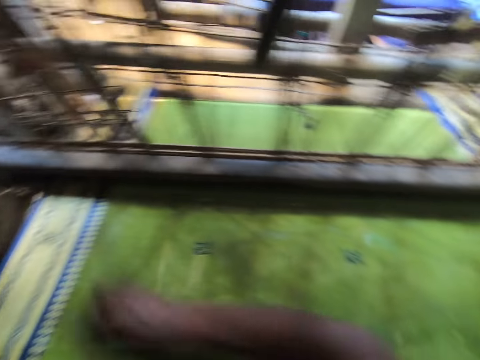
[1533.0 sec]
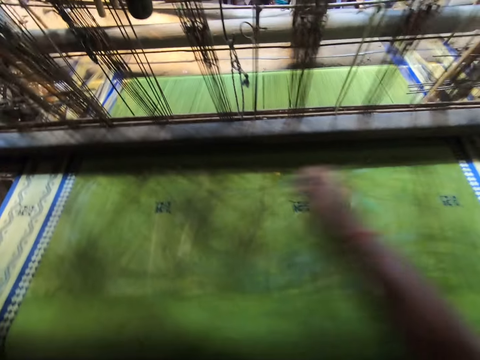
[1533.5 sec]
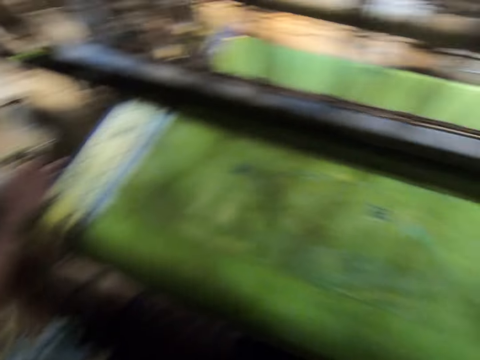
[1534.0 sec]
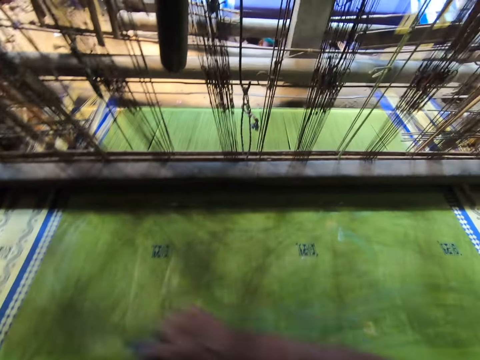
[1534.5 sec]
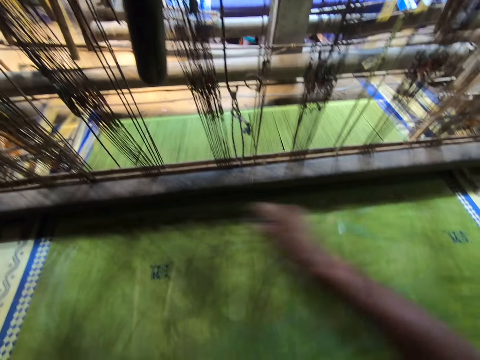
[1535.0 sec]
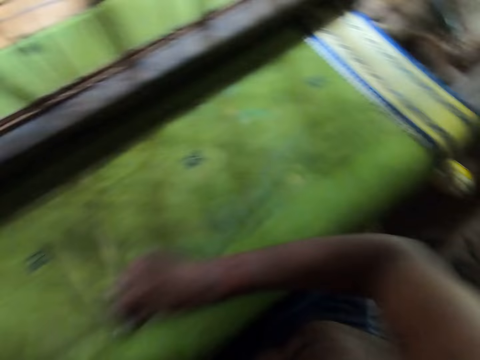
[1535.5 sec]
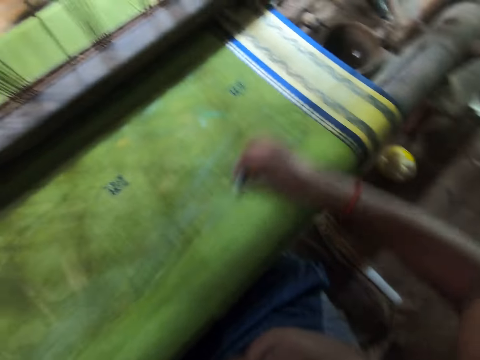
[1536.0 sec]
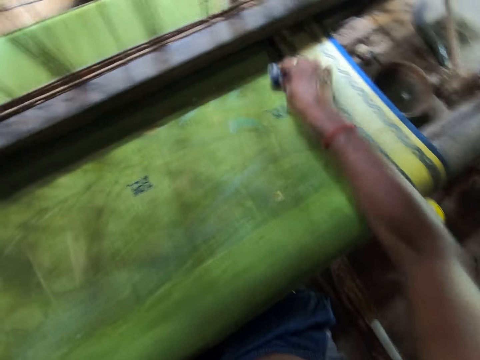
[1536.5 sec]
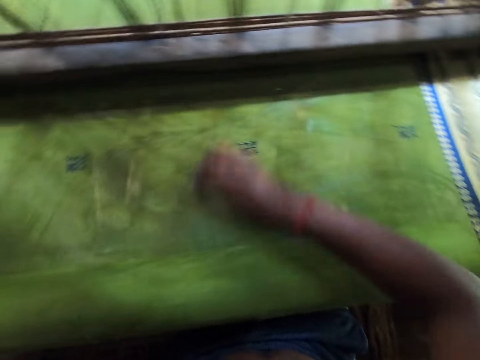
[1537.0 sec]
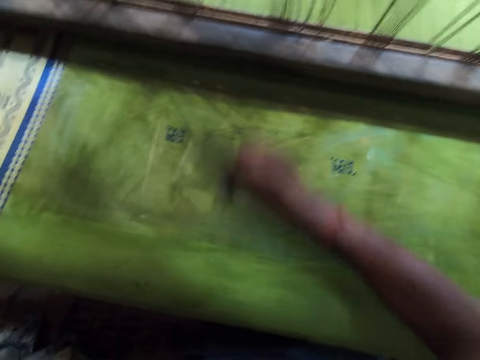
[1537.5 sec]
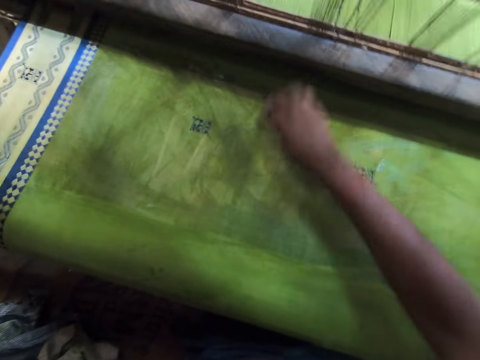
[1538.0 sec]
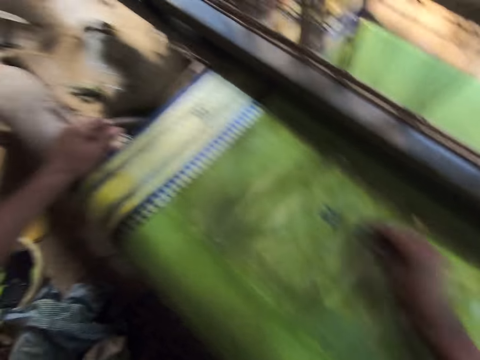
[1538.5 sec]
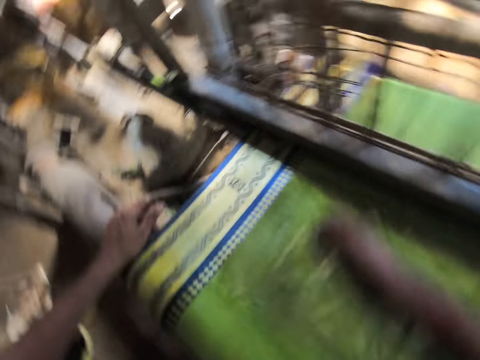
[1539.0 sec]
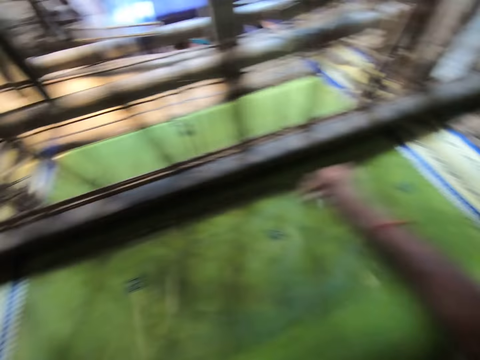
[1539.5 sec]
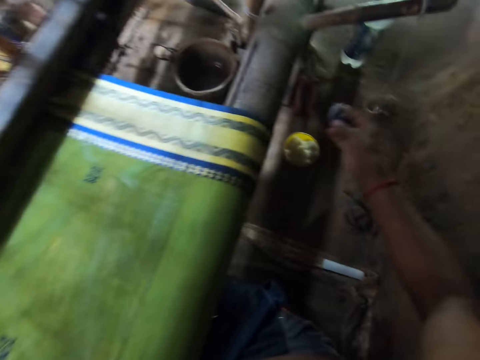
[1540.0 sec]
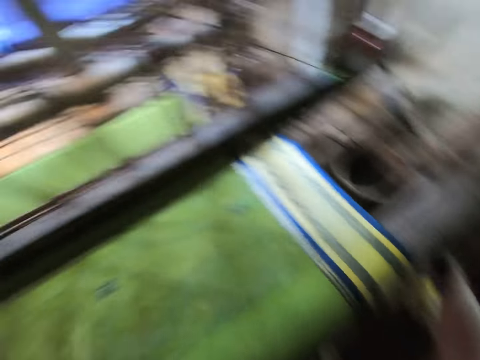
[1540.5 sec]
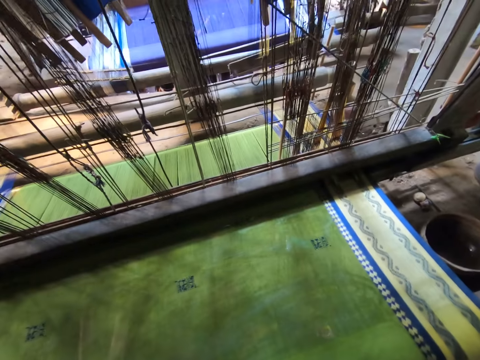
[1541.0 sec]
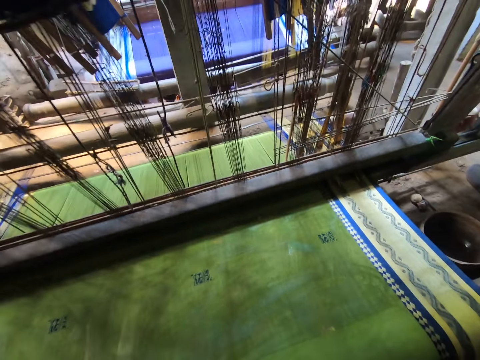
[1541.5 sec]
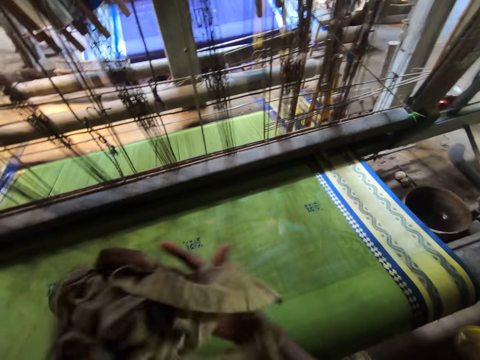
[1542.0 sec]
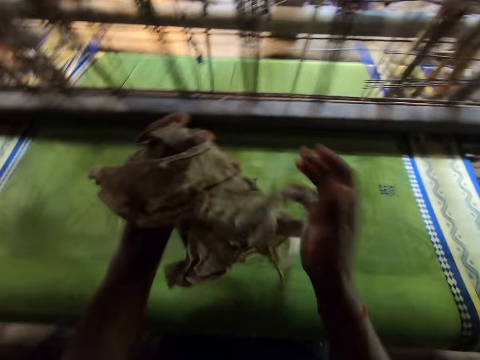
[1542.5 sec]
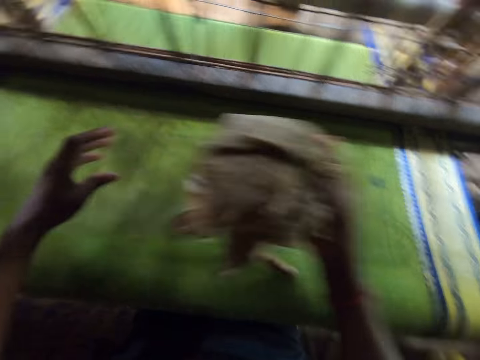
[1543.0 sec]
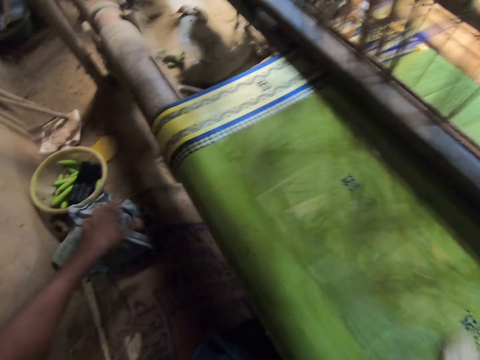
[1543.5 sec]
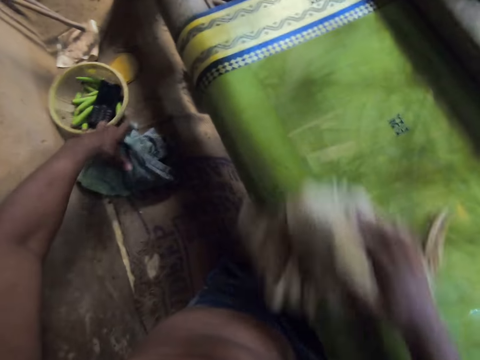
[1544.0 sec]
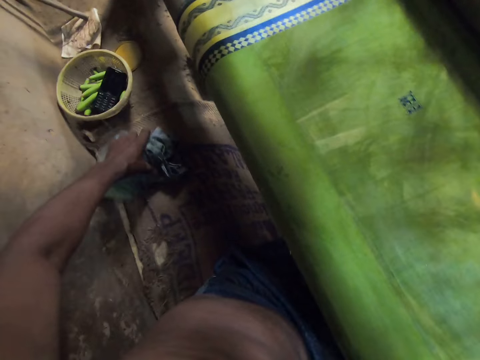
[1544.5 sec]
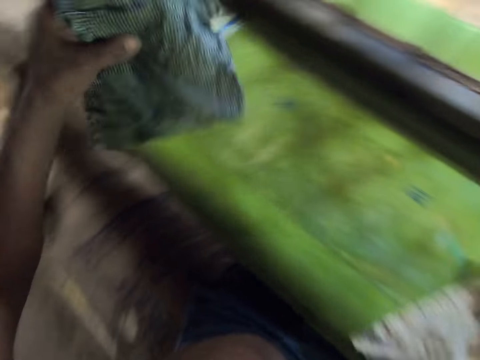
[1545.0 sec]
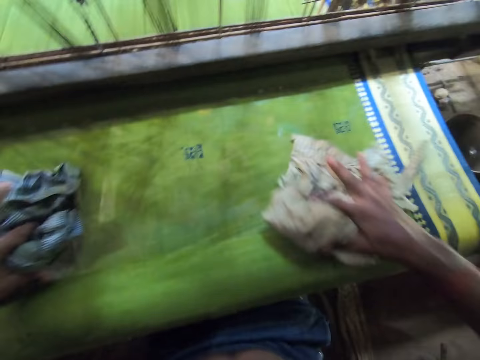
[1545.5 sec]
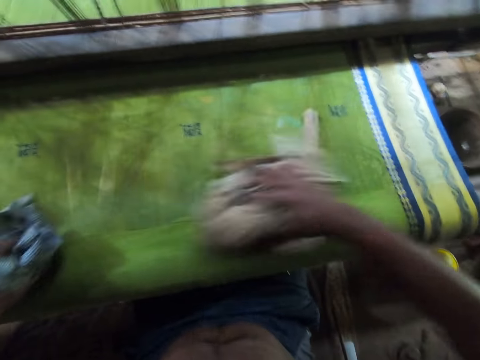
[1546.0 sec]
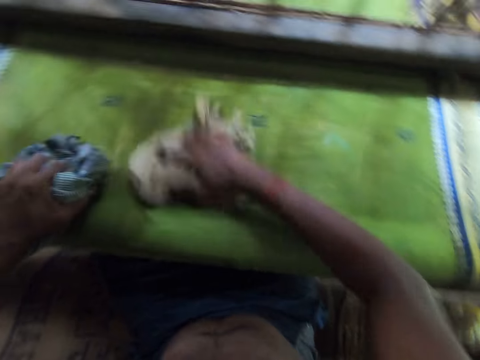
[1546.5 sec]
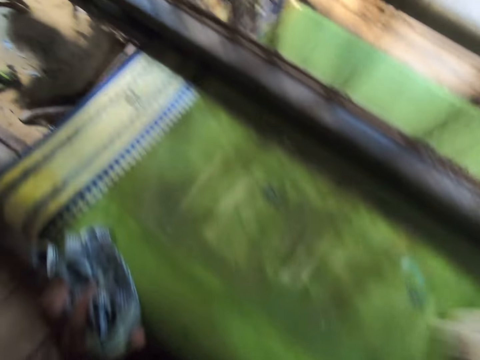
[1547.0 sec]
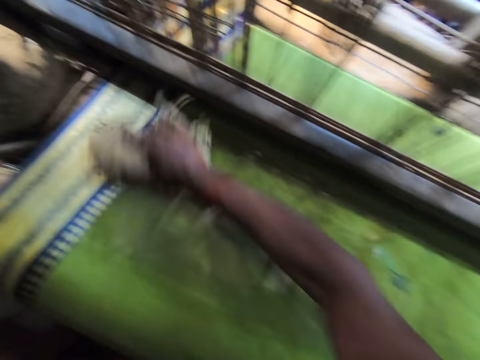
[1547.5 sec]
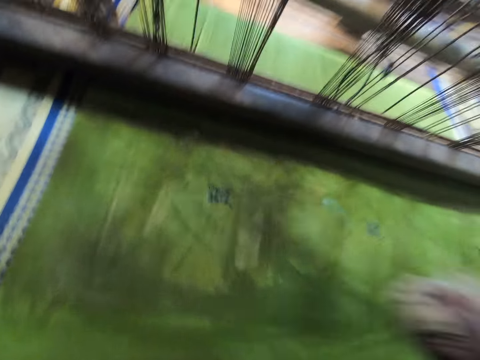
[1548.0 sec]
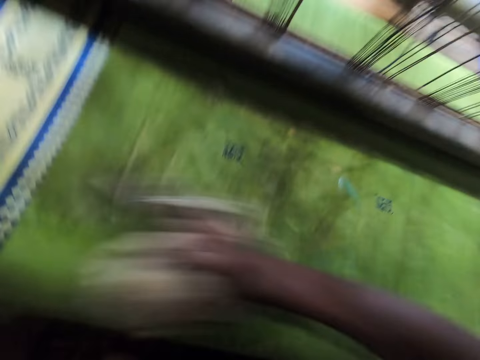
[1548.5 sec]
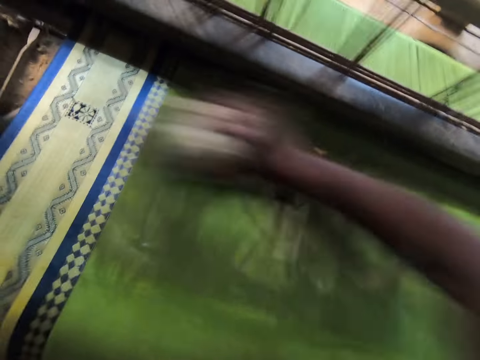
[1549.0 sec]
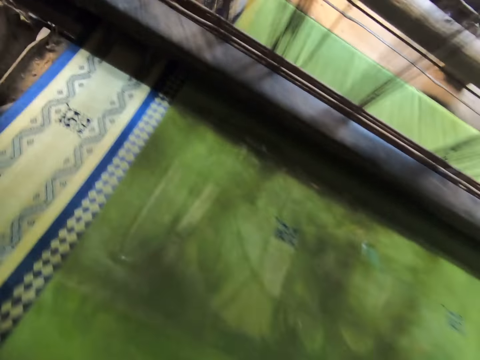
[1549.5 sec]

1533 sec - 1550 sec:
The camera wearer drops the cloth on the ground with his right hand. He rubs both hands with a rag. He holds the rag with his right hand. He picks up the rag from the ground with his left hand. He wipes the fabric with the rag. He rubs the rag on the cloth with both hands.

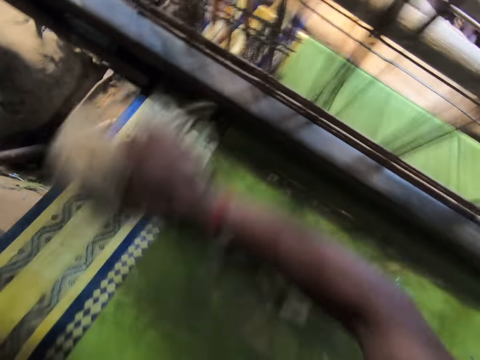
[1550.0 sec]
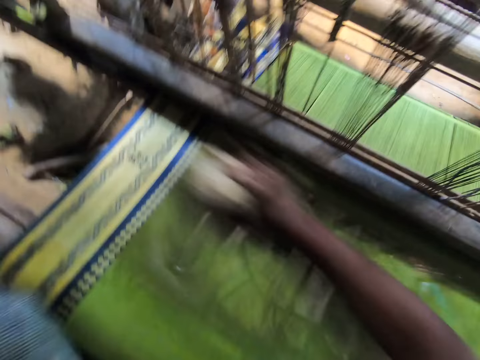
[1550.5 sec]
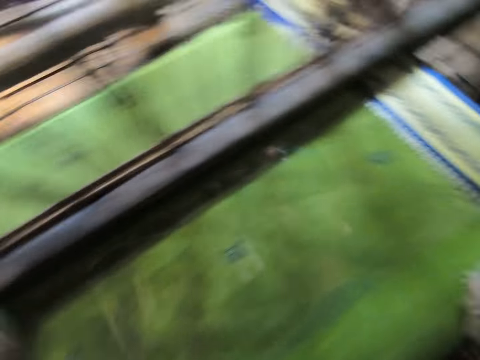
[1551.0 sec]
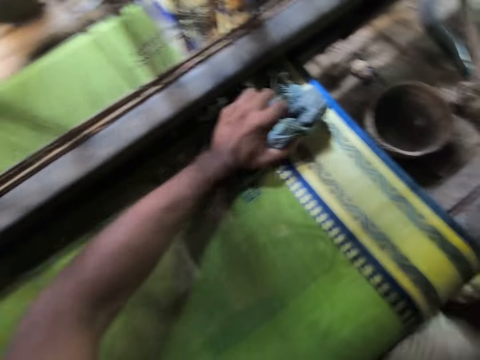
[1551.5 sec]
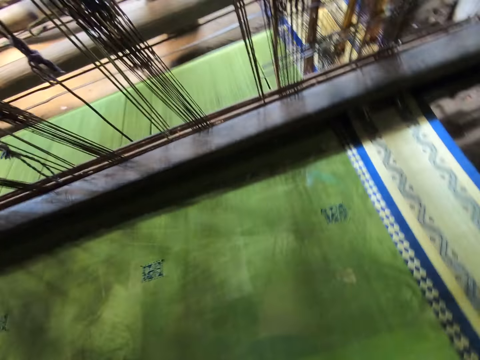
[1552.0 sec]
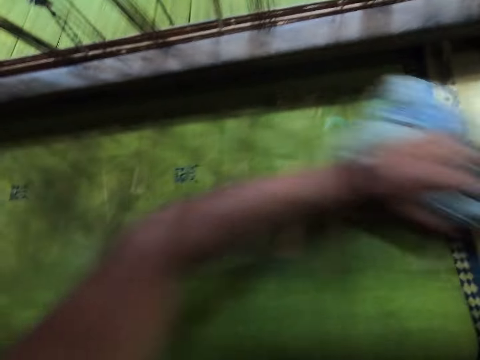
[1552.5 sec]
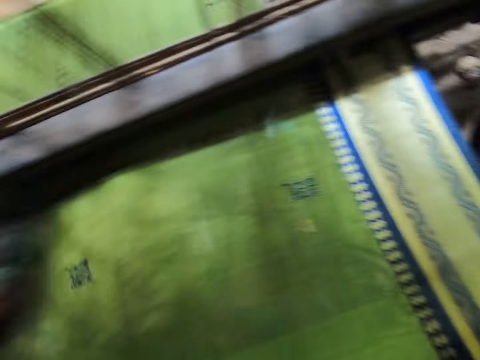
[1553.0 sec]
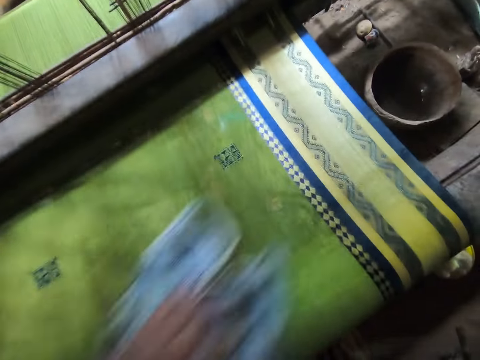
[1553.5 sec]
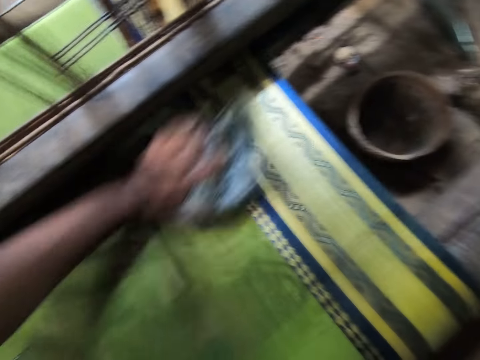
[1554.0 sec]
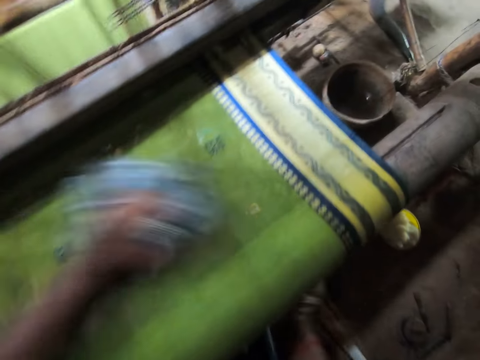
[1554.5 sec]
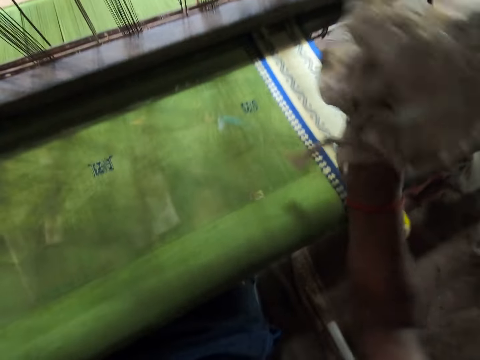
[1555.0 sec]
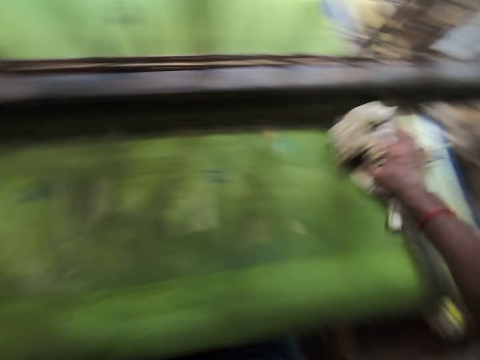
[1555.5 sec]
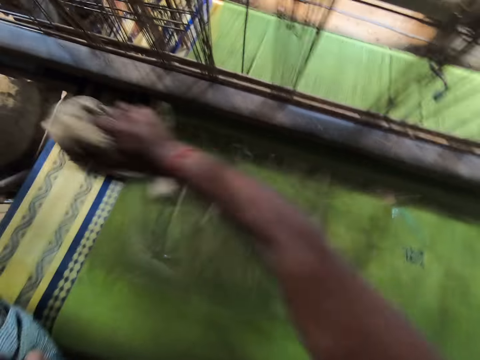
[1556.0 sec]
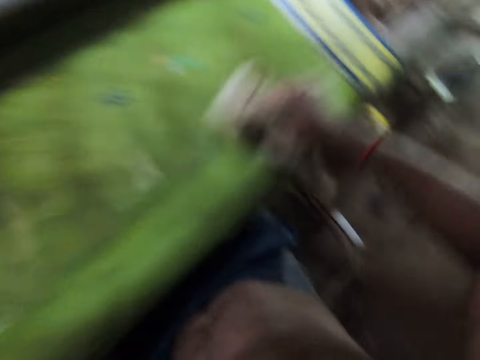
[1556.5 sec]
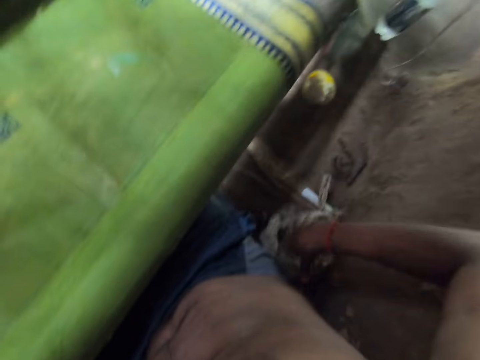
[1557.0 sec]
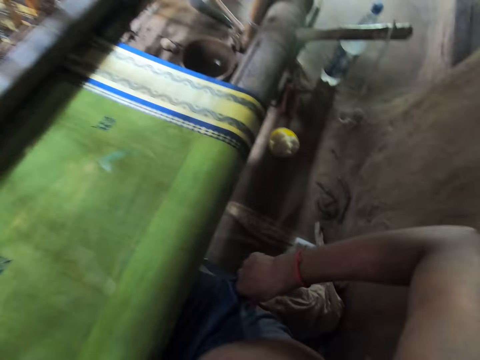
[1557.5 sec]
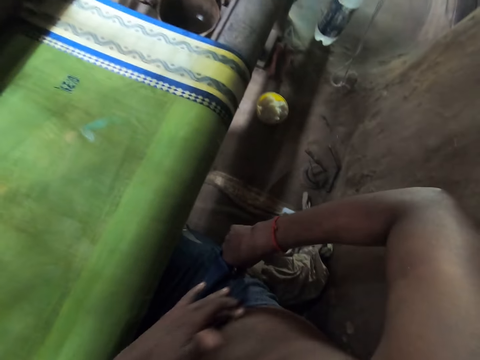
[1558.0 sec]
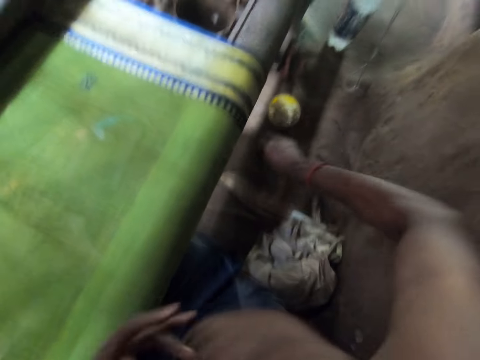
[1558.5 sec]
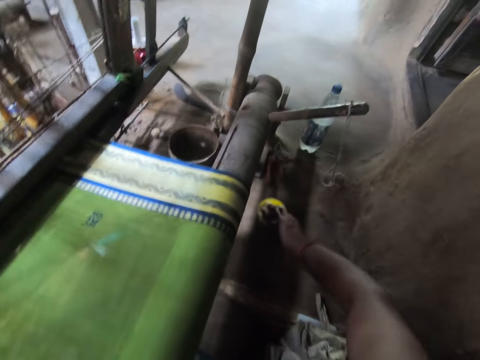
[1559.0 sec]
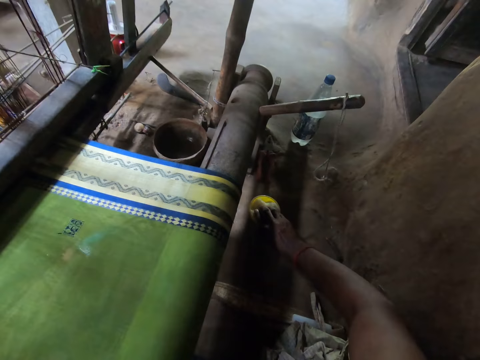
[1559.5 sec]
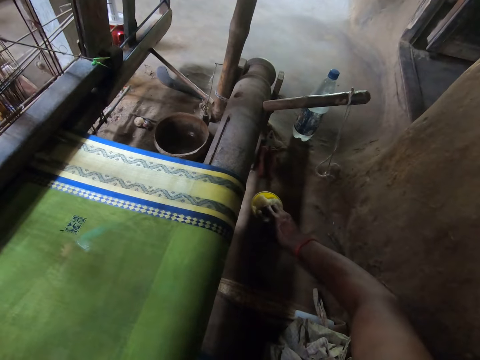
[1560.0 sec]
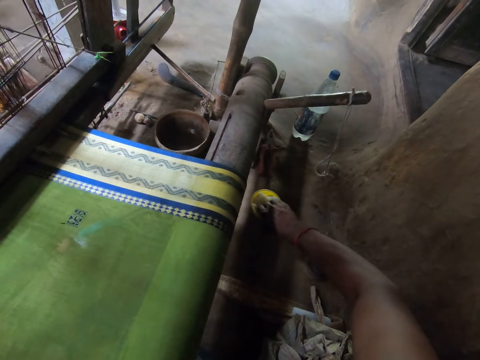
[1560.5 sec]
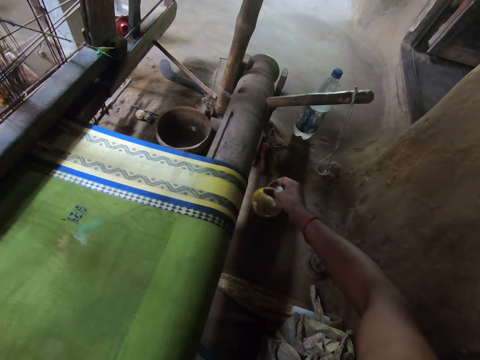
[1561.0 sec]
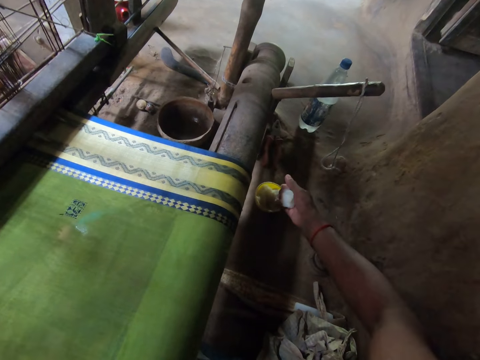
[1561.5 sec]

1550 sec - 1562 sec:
The camera wearer drops the rag on the ground with his right hand. He rubs his stomach with his left hand. He picks up gel from a bowl with his right hand.
